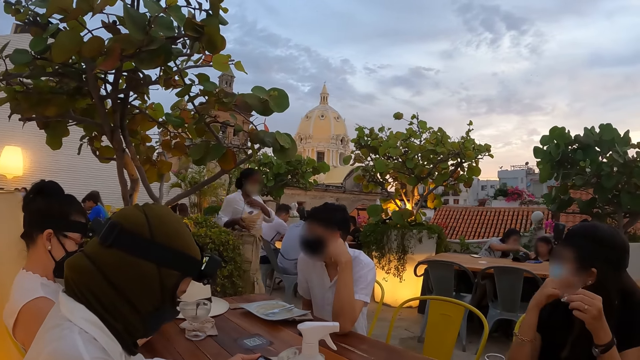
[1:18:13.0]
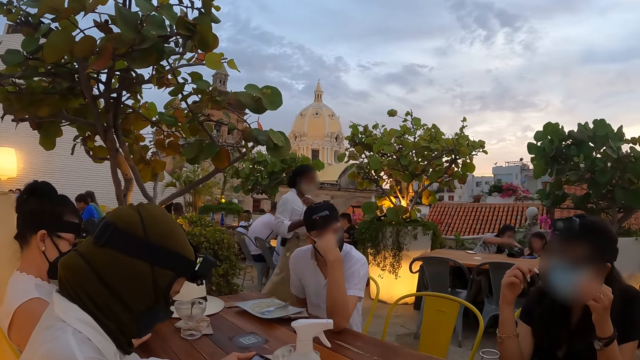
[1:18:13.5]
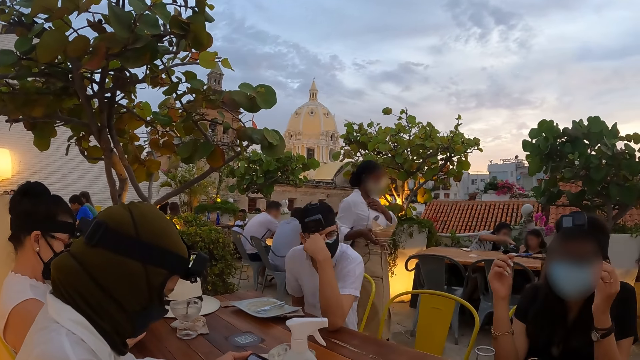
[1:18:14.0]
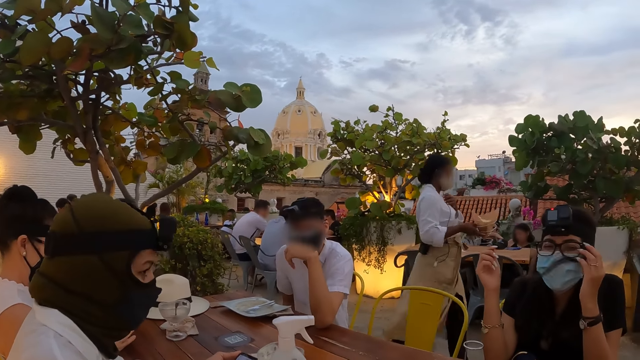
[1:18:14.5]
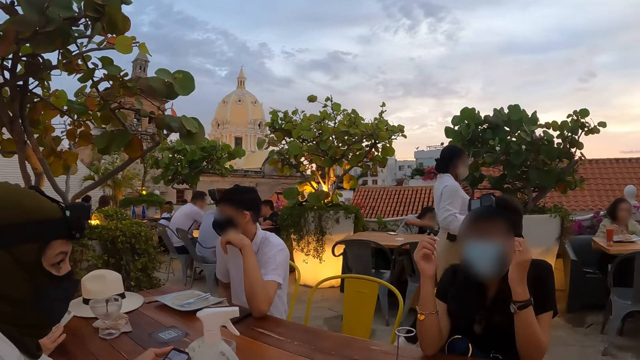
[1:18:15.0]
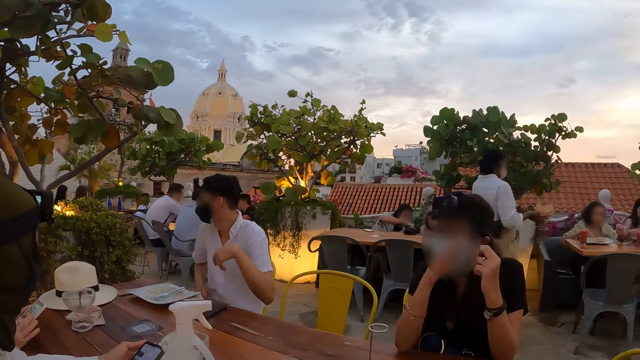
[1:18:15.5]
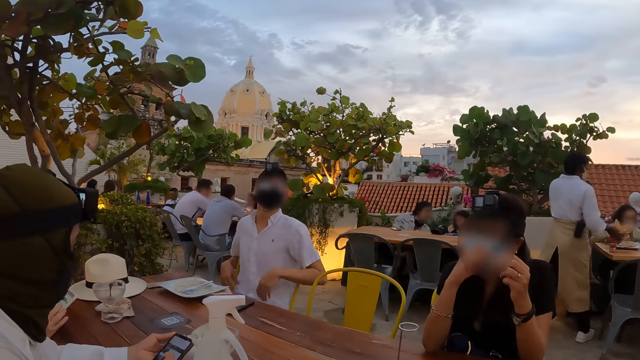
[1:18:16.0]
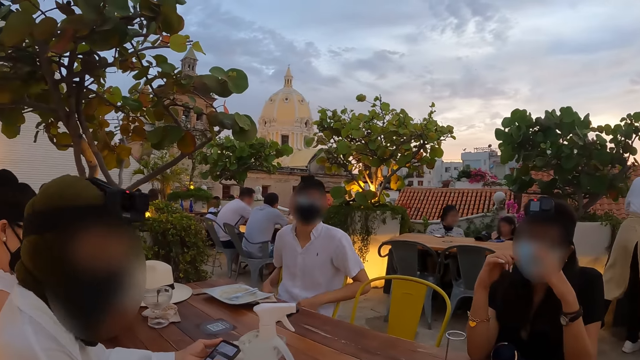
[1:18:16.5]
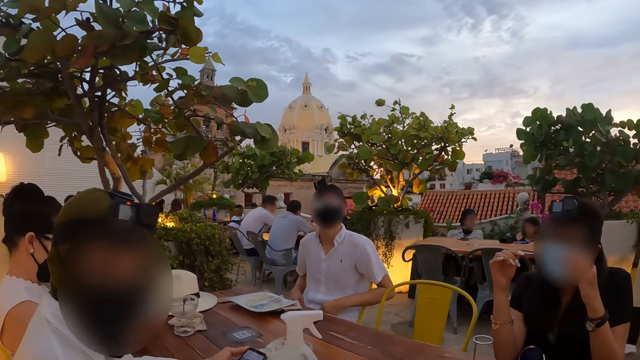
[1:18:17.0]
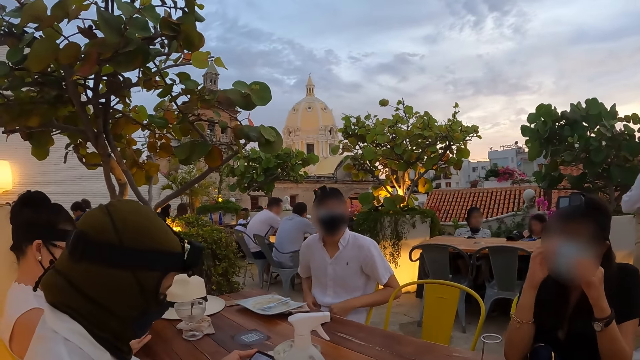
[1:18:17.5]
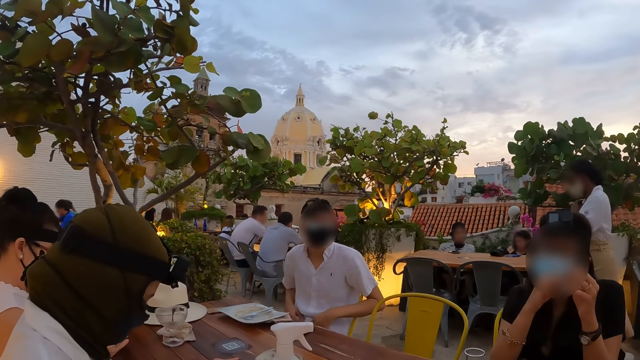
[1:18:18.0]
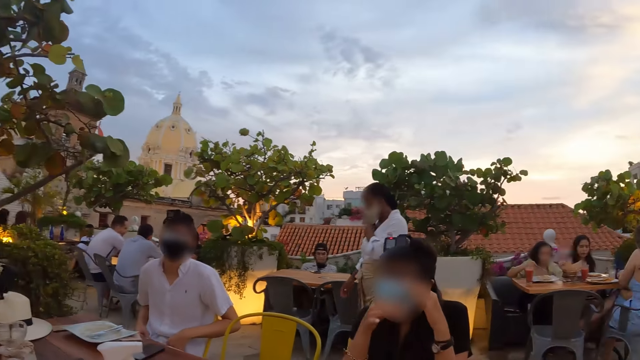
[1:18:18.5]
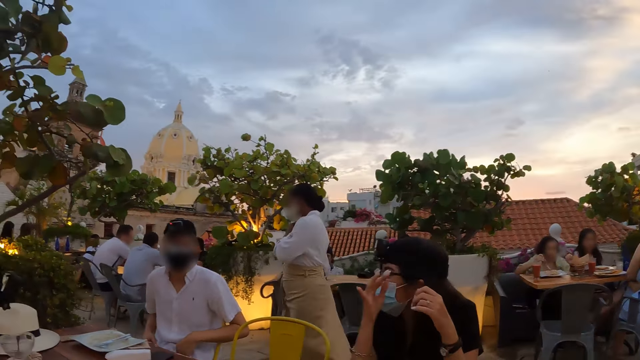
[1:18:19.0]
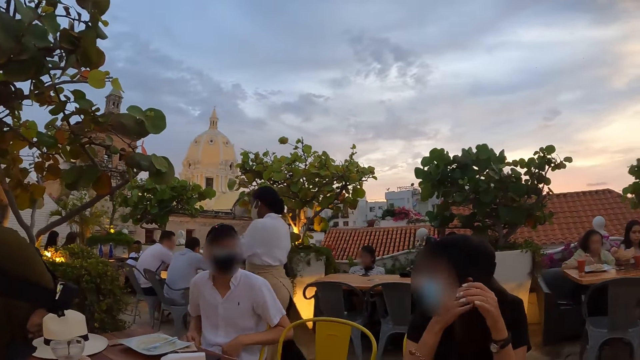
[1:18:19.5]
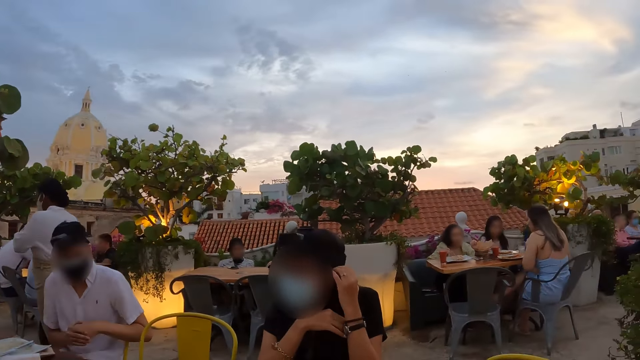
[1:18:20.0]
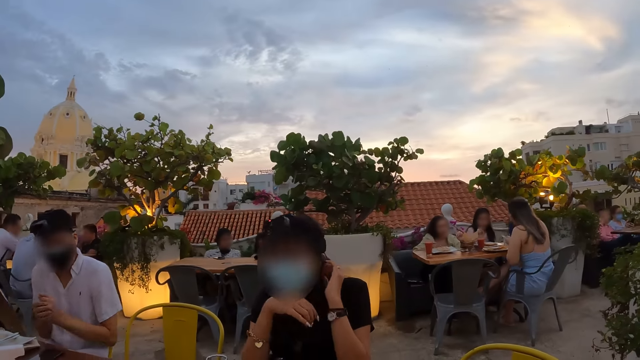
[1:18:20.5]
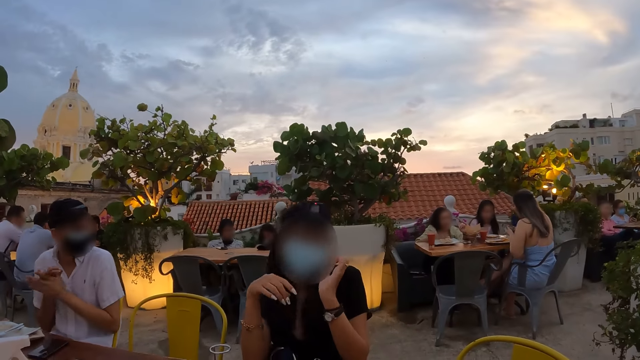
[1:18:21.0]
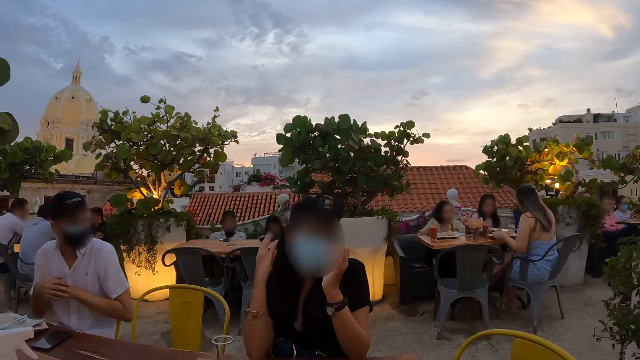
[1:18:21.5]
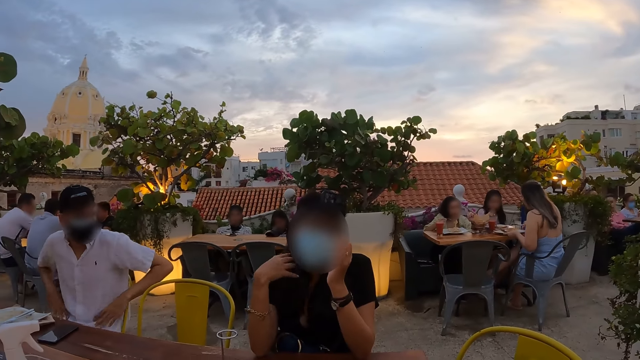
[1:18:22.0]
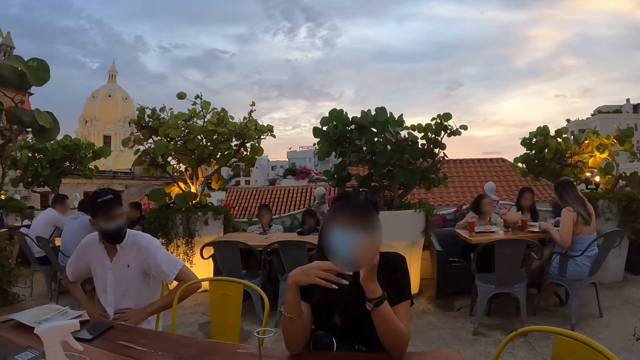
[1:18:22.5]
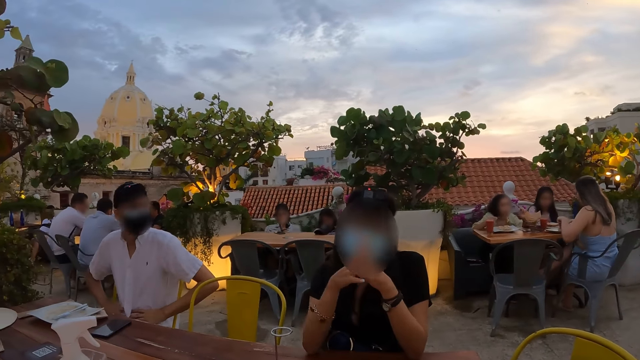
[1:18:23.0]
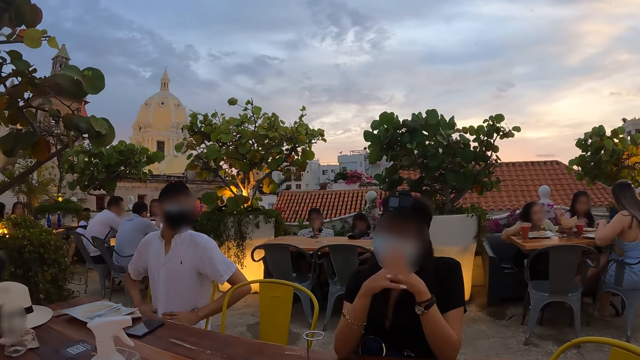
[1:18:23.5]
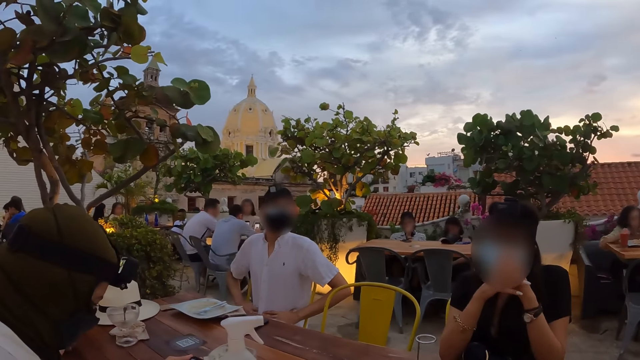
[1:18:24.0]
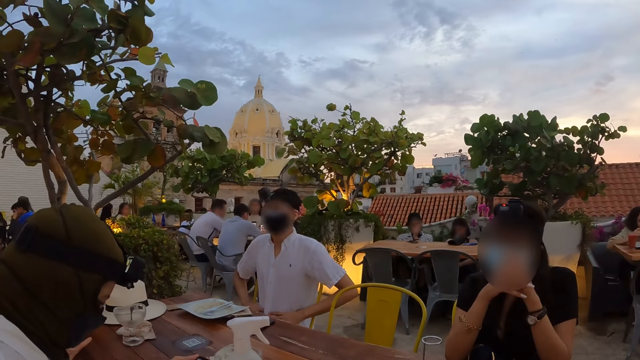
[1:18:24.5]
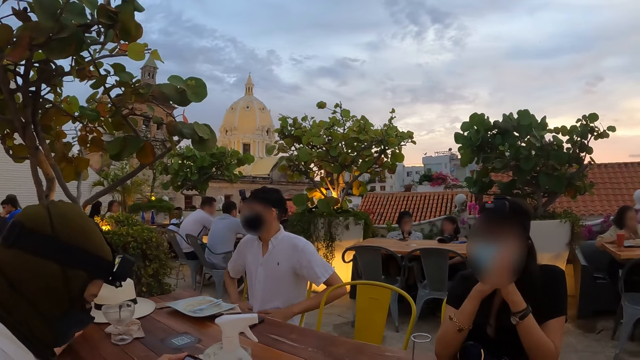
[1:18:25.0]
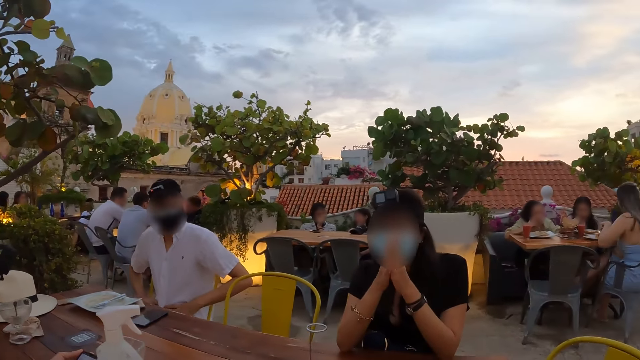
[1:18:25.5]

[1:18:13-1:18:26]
A man holds his glasses. He pulls his hand off the glasses. A waiter drops a jug on the table with her right hand. The man holds his shirt and nods his head. A woman holds a fork and a knife with both hands. The man rubs his hands together. The woman cuts some chips in the plate with the fork and knife in both hands. The man holds his waist with both hands.

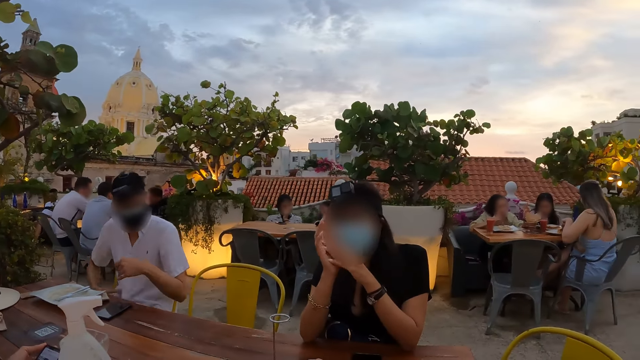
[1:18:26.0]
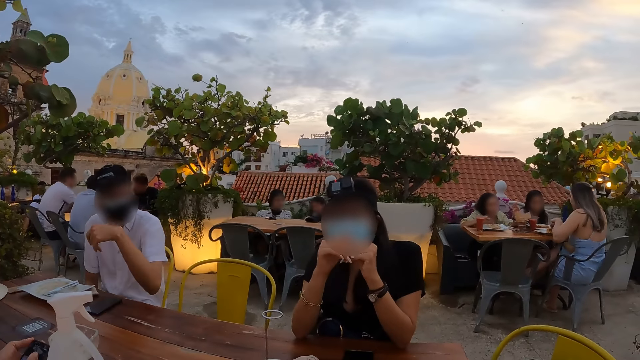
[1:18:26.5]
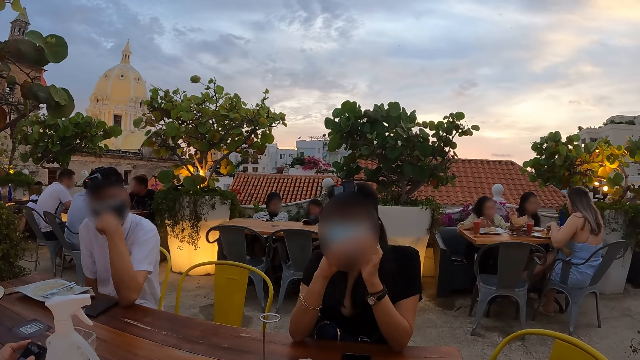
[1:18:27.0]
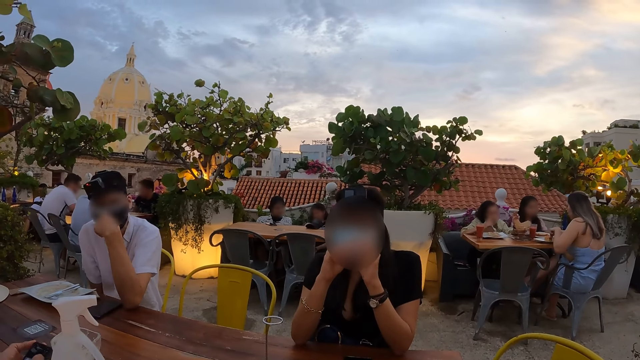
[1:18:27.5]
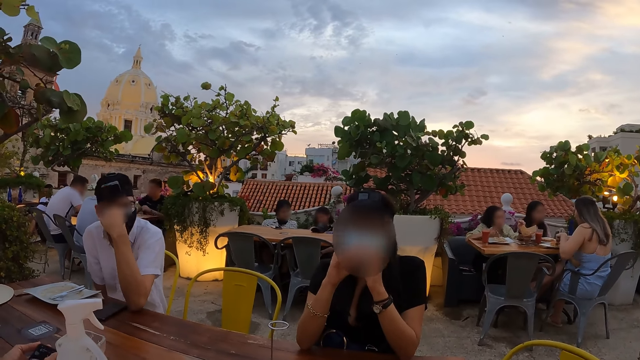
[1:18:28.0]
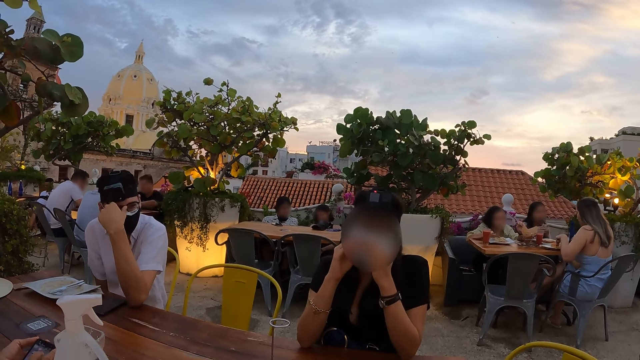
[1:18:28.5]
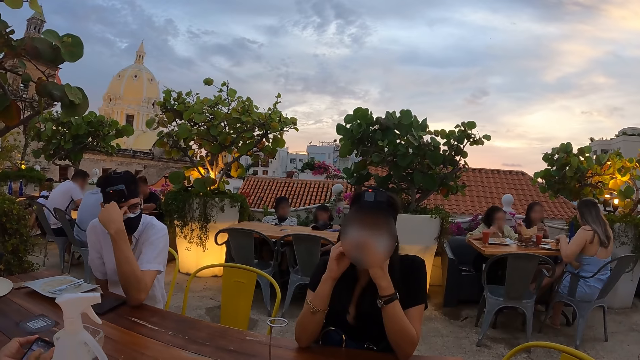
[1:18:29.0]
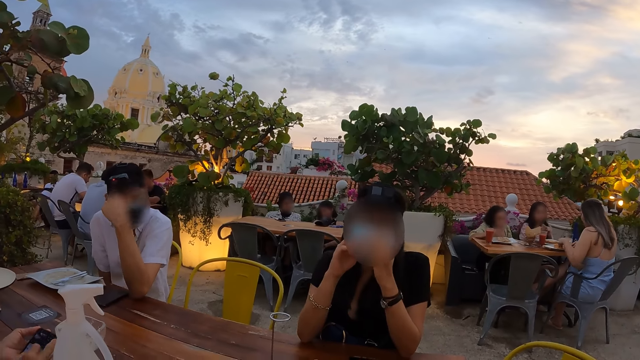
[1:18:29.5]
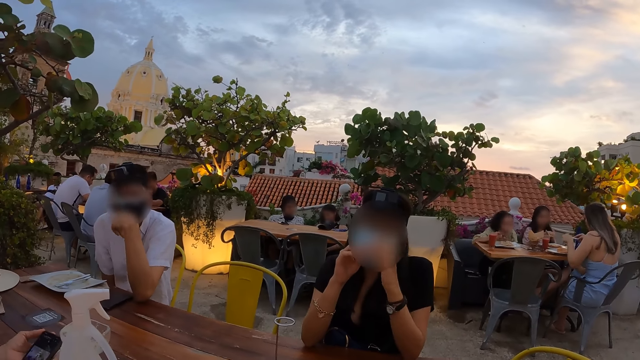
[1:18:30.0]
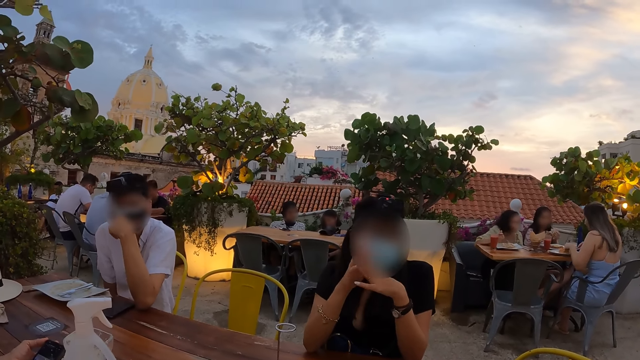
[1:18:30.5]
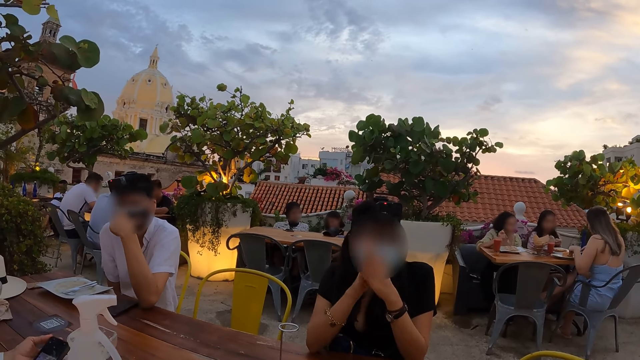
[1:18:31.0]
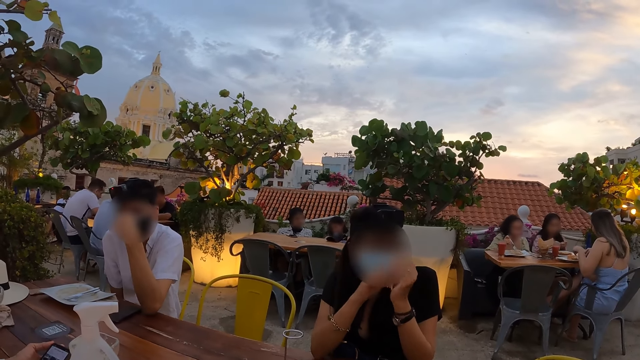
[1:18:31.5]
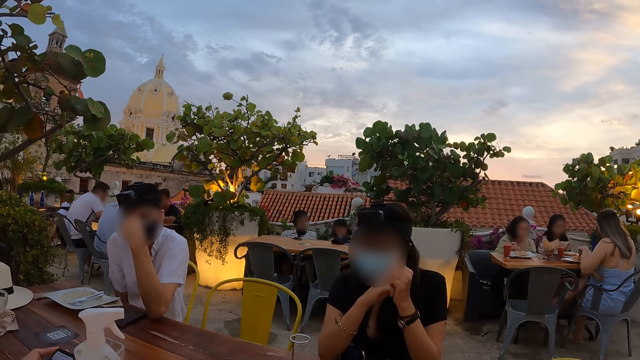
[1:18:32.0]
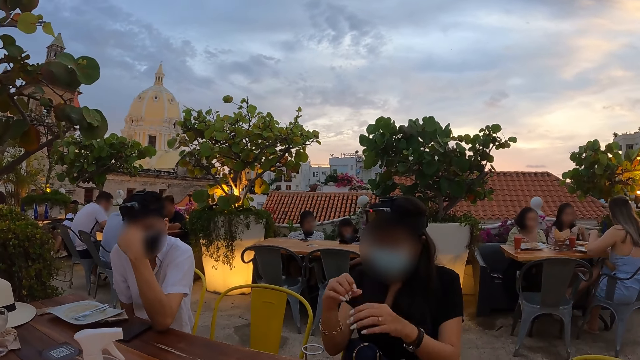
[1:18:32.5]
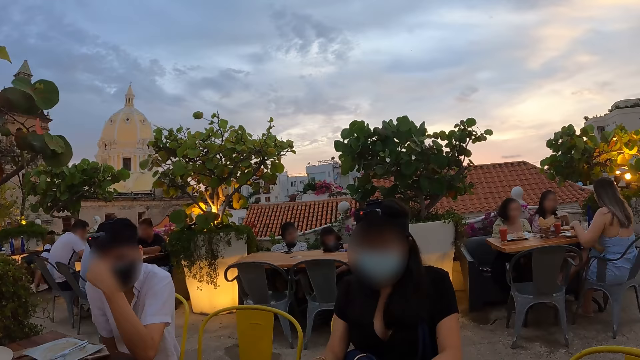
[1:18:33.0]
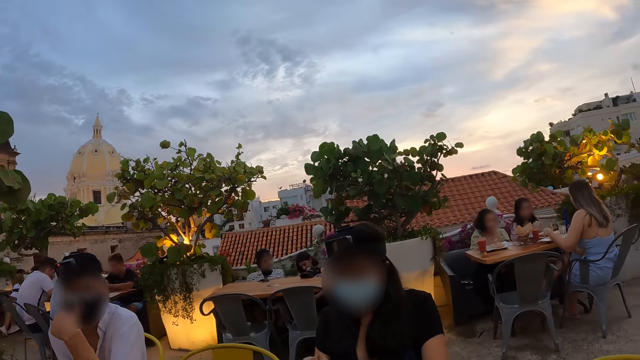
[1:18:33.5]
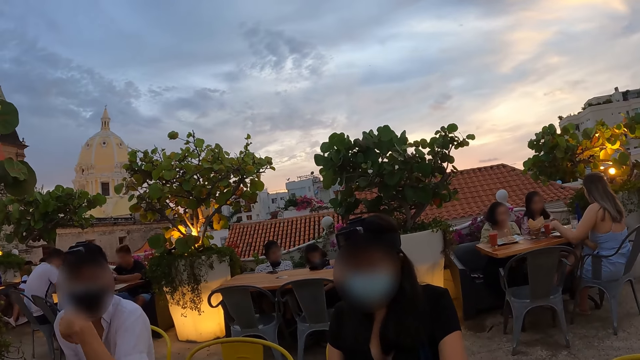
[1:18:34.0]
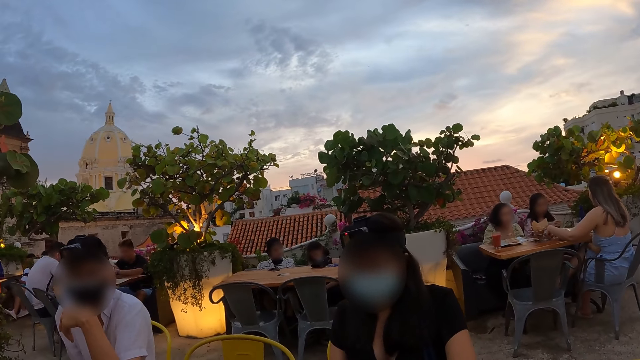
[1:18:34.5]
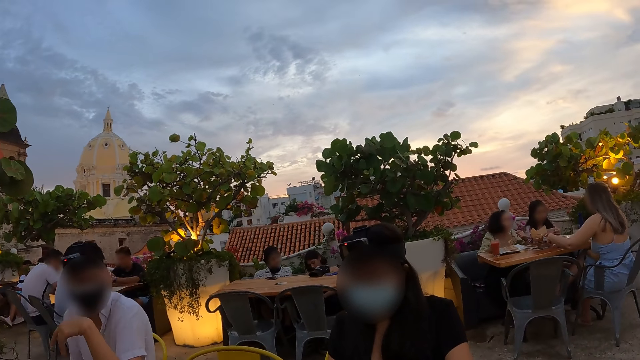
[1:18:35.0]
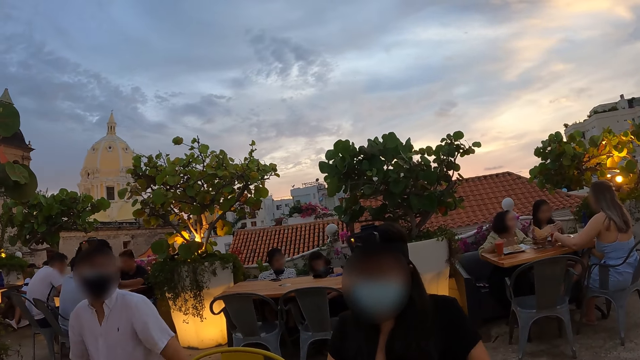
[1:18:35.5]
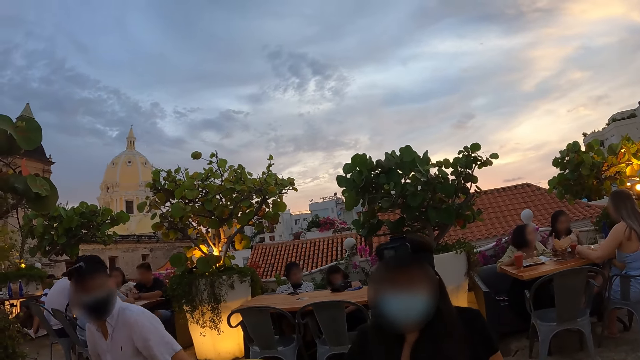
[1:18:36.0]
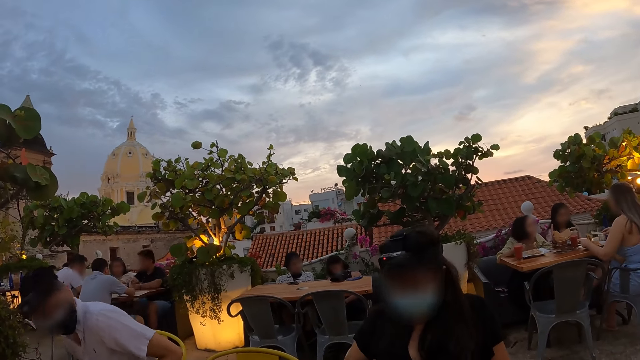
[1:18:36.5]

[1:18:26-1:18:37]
A man supports his hand on the table. A woman picks some chips in the plate with a fork in her right hand. The woman picks a napkin from the table with her left hand and rubs the napkin in both hands. The man adjusts the glasses. Another woman picks the chips from the plate with the fork in her left hand.
